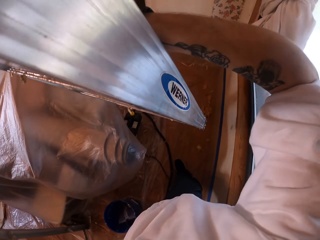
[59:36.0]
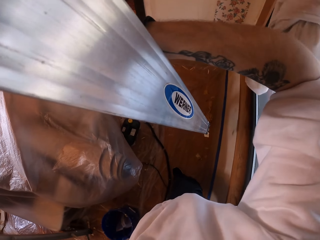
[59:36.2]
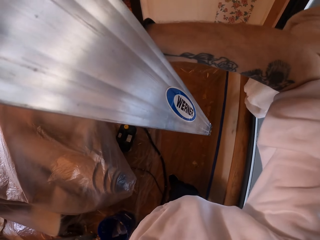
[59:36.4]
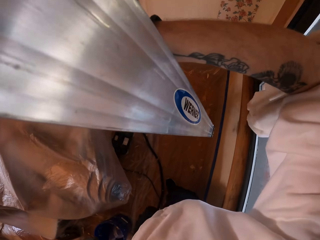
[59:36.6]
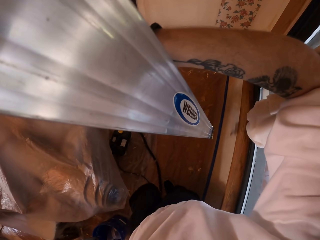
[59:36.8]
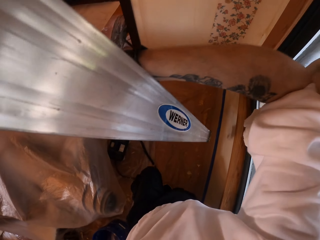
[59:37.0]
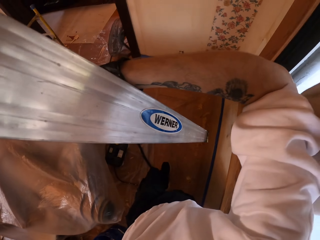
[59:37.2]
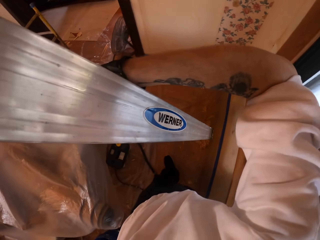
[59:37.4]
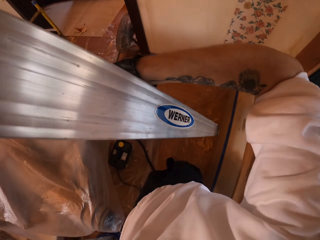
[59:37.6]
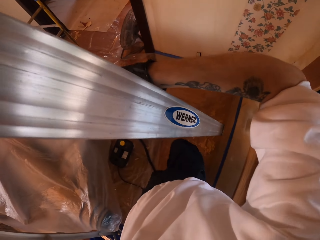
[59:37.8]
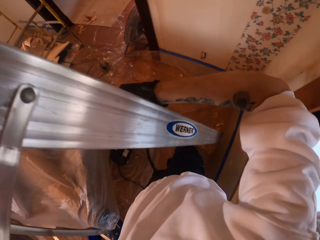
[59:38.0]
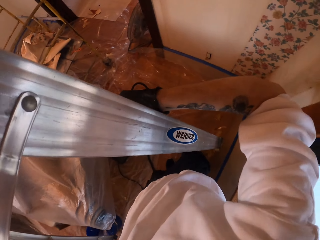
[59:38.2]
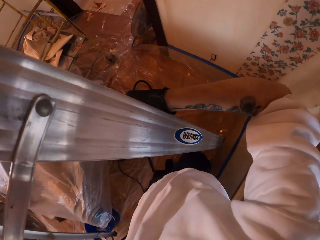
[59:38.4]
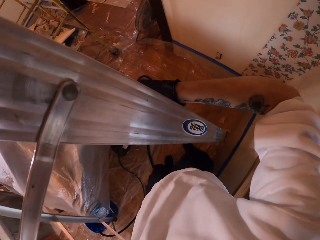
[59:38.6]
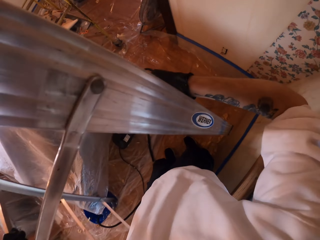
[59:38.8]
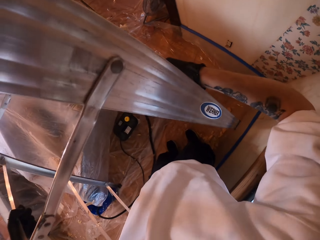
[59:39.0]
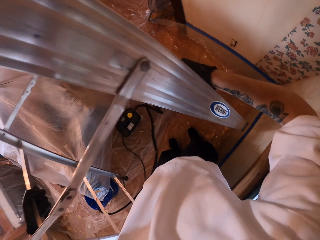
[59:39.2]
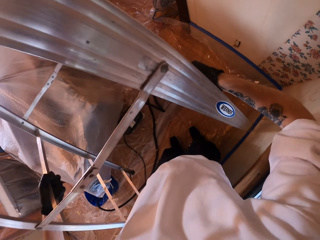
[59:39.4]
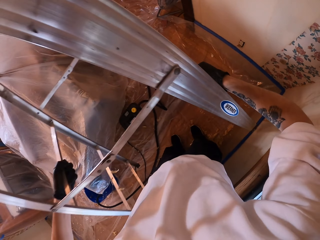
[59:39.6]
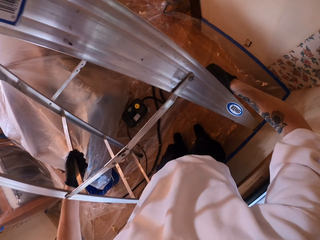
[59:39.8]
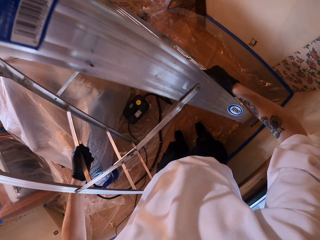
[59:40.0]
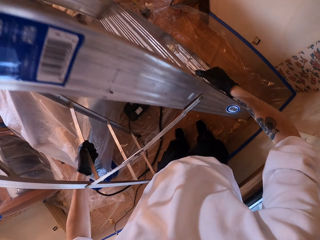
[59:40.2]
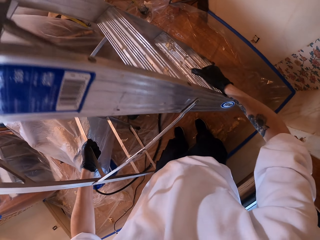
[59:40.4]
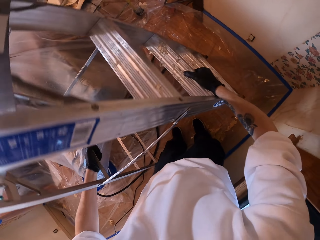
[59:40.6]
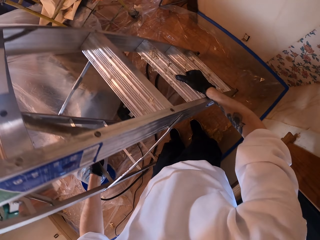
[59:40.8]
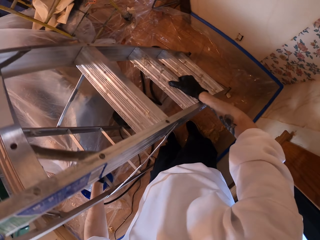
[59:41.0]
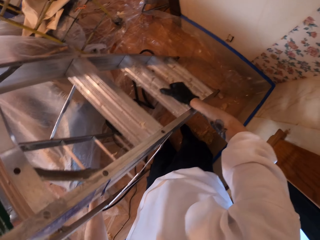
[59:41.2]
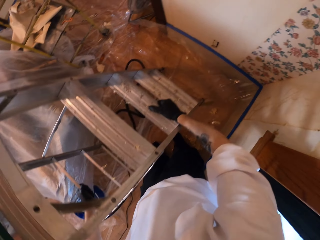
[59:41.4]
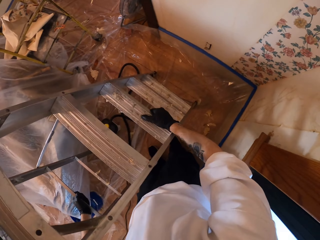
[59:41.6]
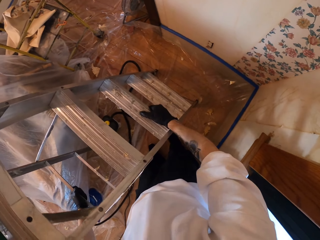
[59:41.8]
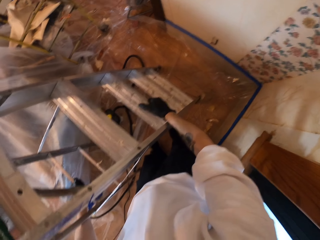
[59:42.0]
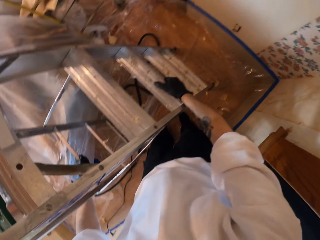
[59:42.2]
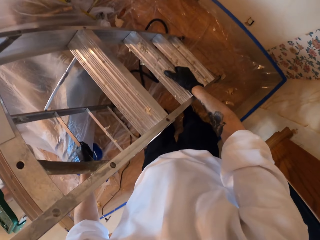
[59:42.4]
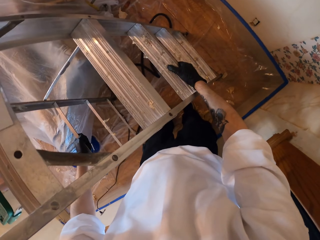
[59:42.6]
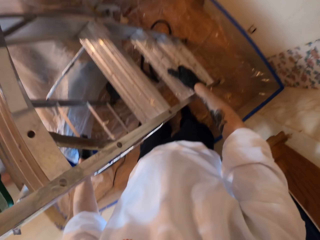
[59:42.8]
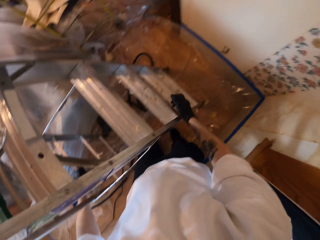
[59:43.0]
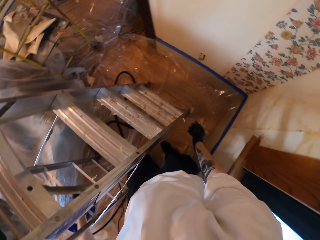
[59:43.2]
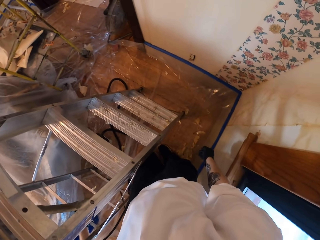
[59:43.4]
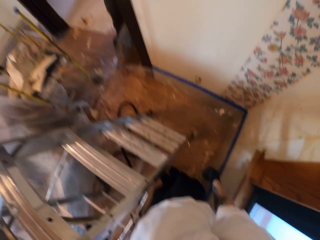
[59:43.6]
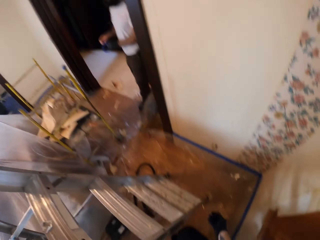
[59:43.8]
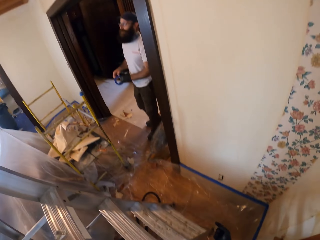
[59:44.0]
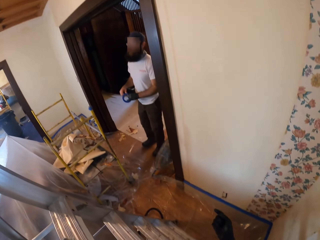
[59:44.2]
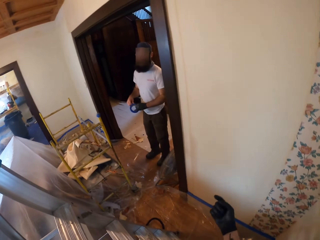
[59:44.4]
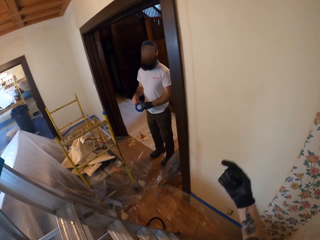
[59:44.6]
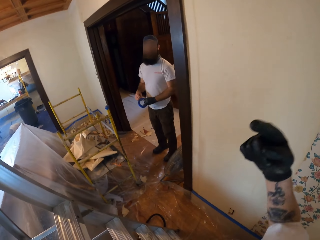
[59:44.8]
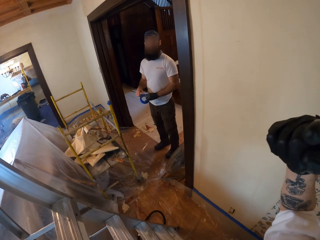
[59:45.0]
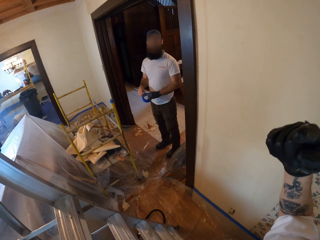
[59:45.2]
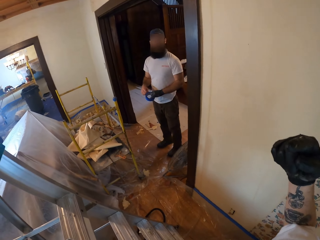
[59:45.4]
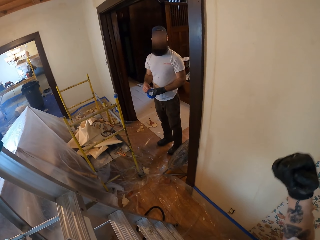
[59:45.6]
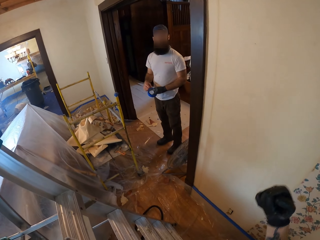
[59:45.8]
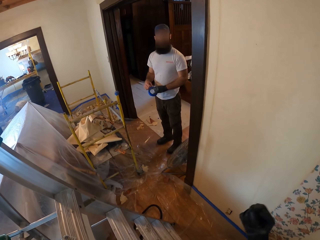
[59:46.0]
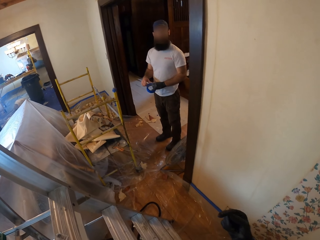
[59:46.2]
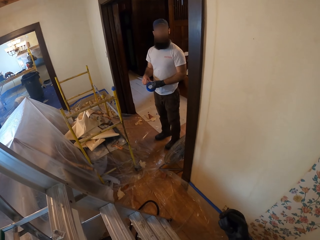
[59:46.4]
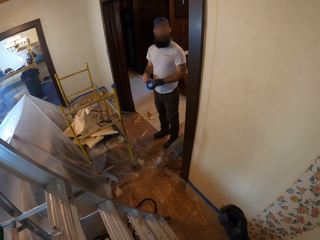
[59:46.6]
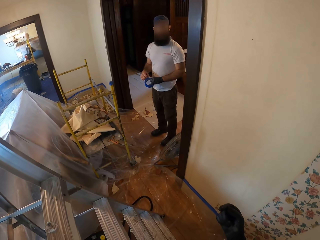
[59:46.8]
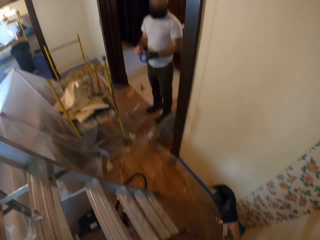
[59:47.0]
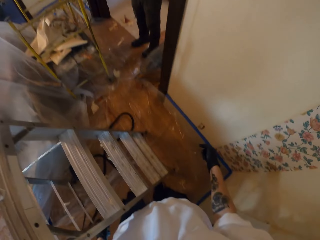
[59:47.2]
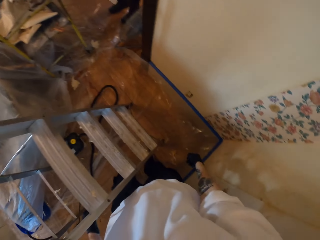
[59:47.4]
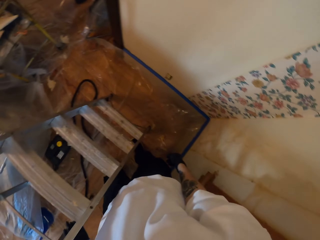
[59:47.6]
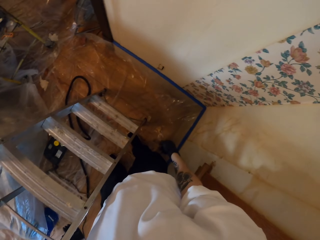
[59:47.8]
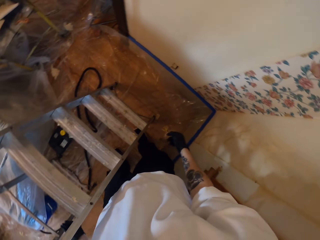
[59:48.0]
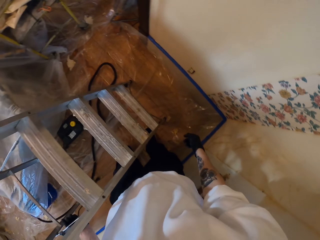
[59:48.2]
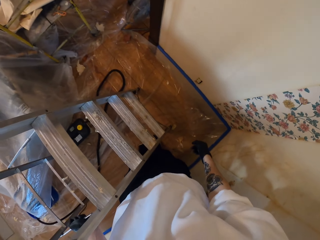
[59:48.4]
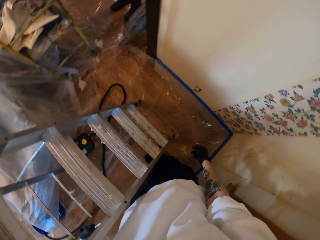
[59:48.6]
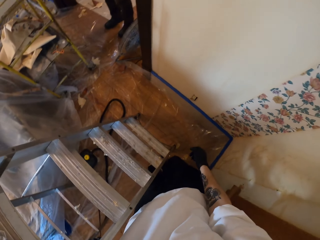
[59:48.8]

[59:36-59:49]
The camera wearer puts the ladder on the floor. A man stands near a door. The camera wearer talks with the man.

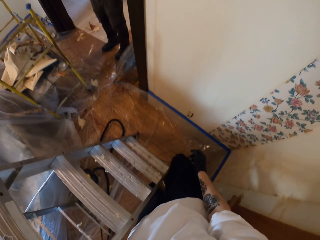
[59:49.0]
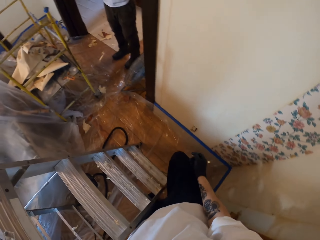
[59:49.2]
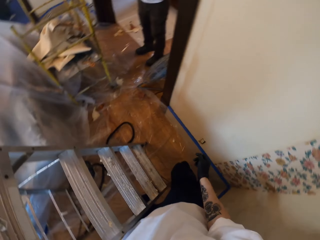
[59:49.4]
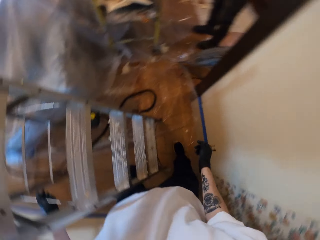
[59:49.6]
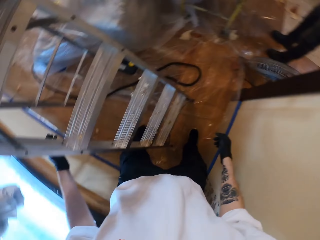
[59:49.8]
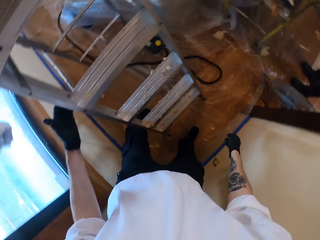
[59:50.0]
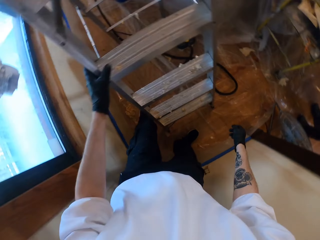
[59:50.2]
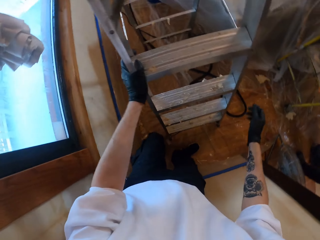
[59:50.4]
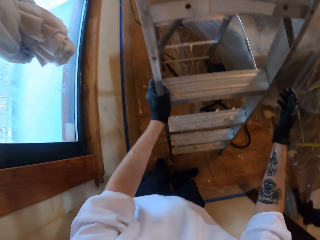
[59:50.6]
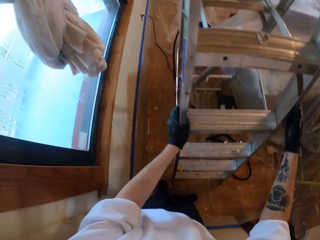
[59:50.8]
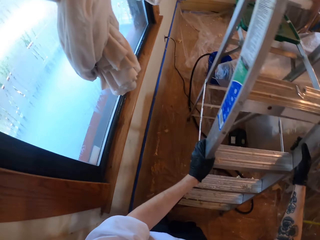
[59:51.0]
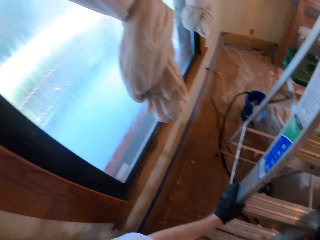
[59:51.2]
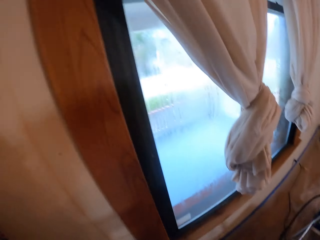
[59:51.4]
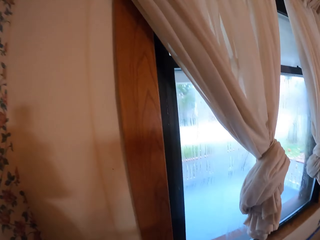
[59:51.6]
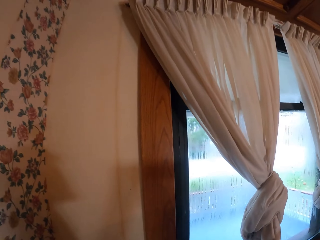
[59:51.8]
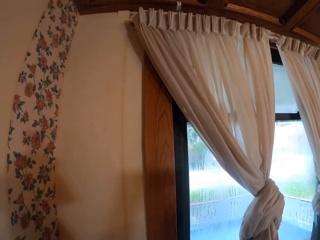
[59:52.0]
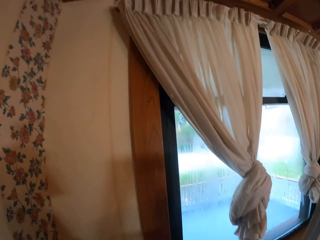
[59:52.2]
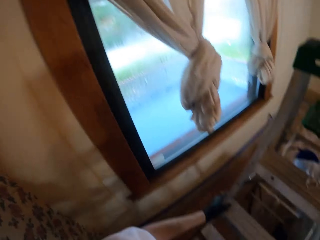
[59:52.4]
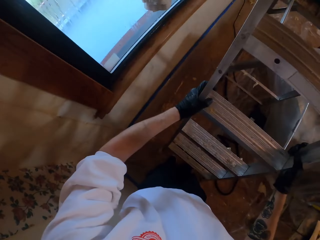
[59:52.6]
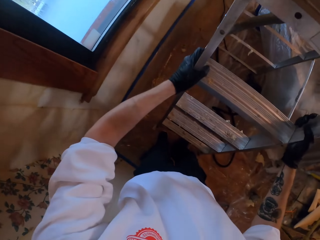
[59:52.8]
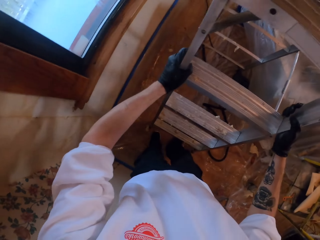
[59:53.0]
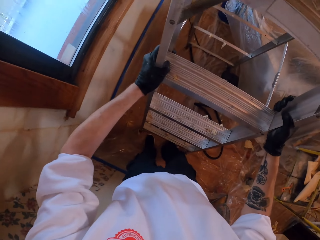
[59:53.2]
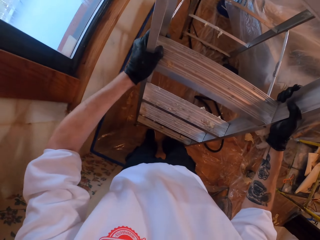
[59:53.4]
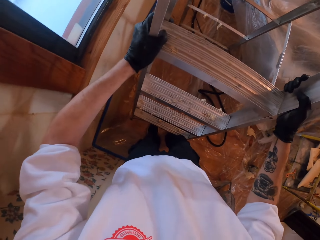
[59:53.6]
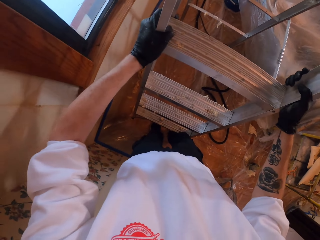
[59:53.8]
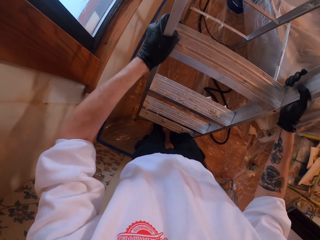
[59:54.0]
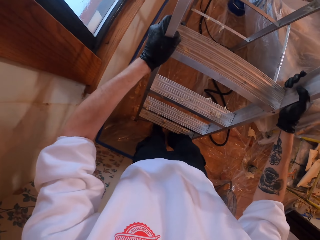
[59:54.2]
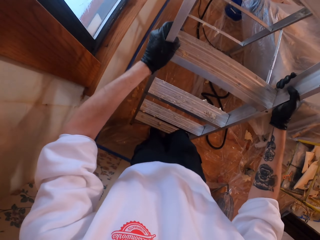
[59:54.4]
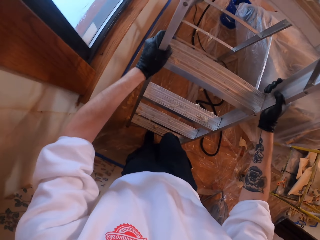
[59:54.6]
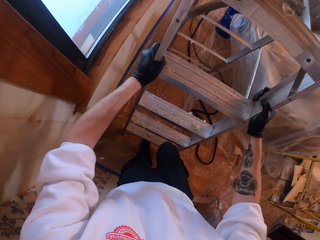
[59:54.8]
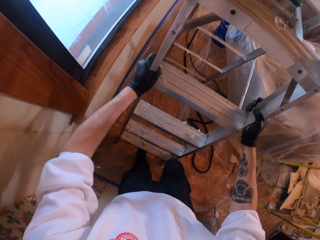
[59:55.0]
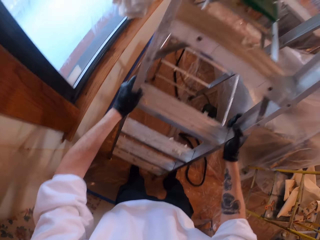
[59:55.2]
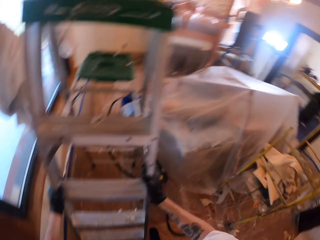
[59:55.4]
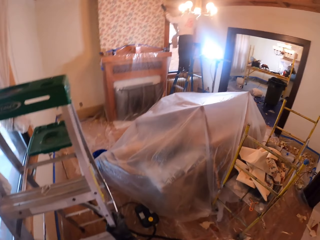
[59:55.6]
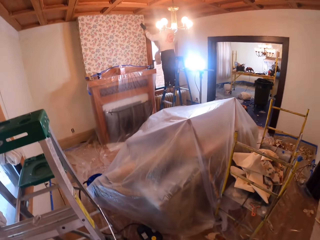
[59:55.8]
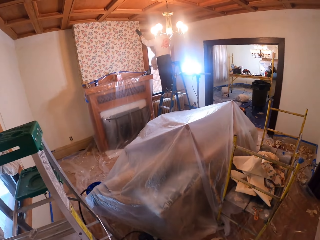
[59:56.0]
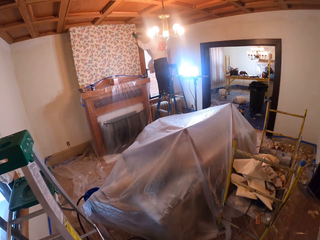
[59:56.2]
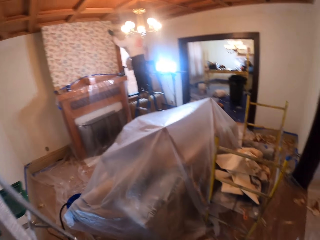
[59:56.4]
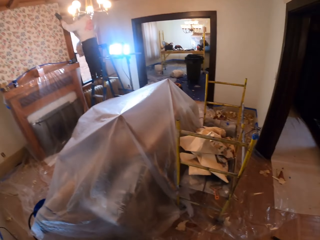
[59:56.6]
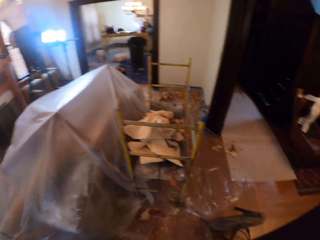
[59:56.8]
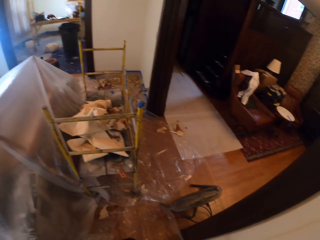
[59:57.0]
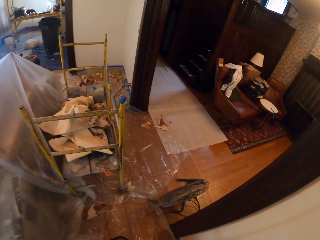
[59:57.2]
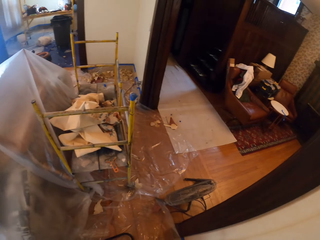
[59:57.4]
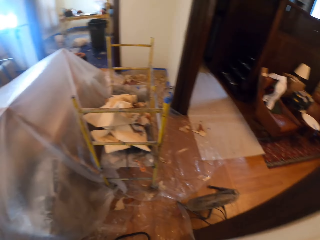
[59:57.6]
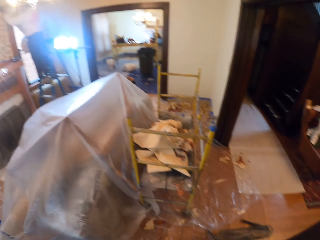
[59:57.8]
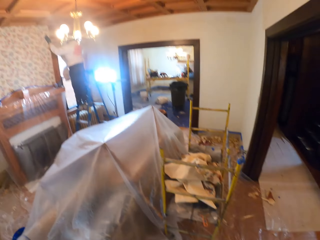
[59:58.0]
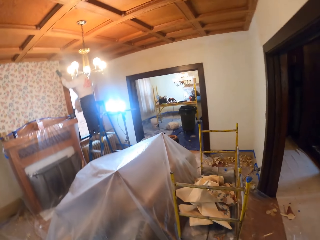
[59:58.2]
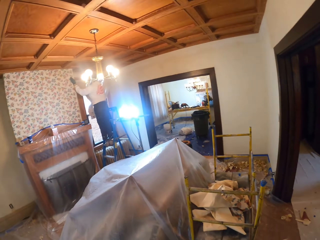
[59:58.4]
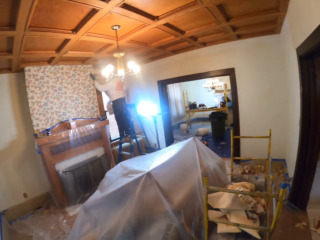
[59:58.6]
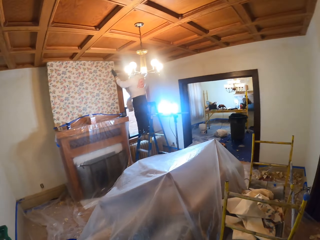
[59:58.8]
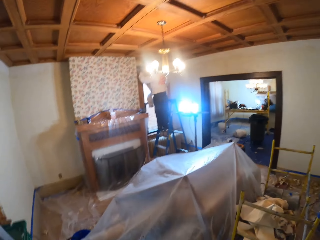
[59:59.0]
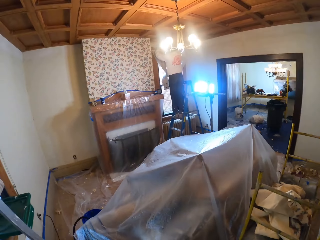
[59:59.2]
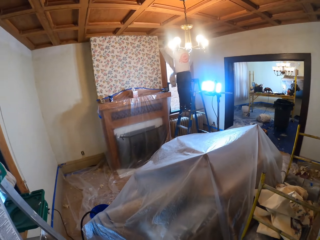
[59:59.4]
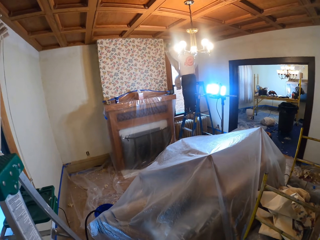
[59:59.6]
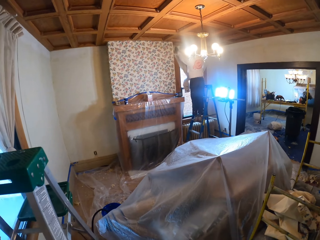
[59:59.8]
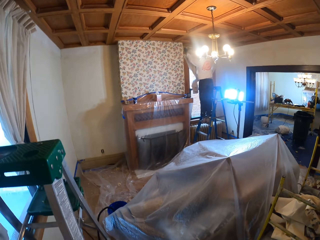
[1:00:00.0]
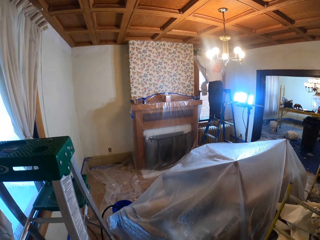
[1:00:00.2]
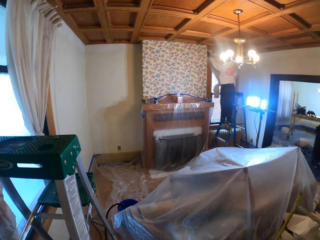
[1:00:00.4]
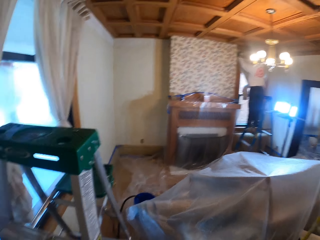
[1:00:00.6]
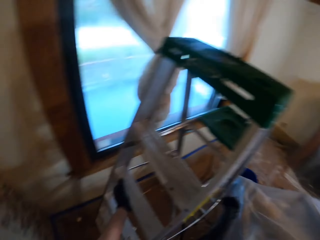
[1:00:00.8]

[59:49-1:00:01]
The camera wearer holds the ladder. They look around. They lift the ladder. They look around.
